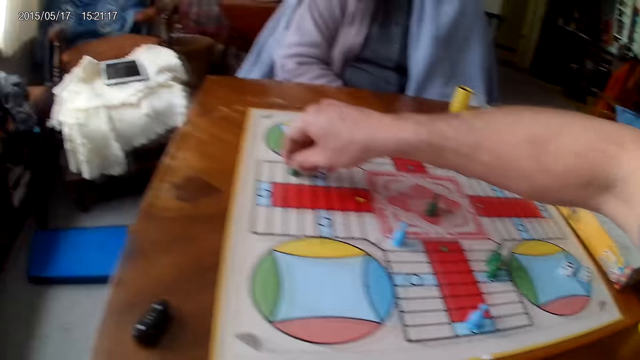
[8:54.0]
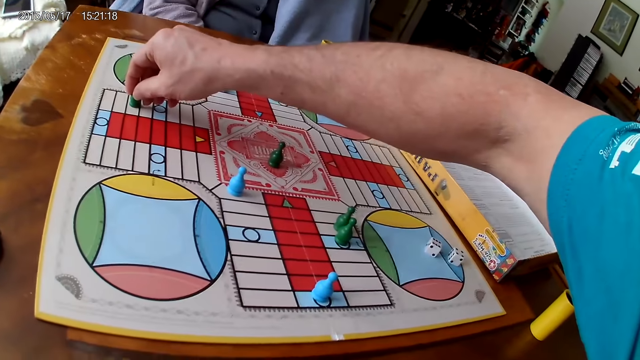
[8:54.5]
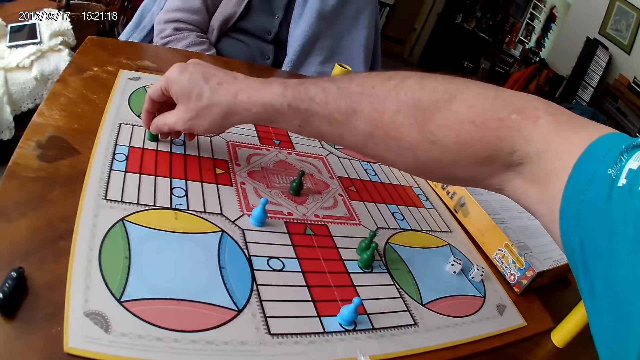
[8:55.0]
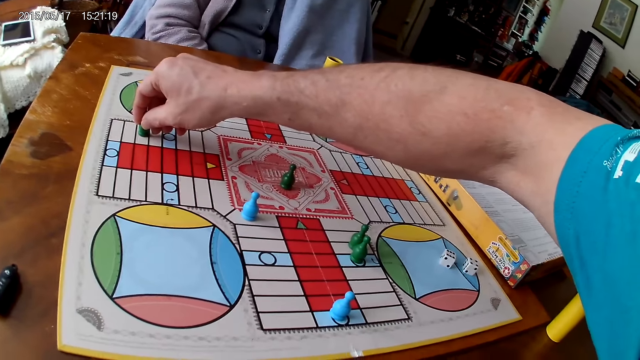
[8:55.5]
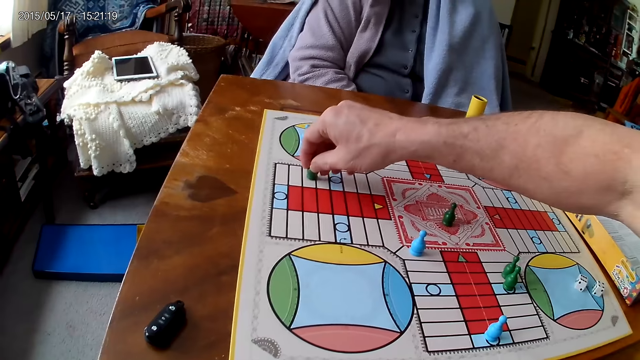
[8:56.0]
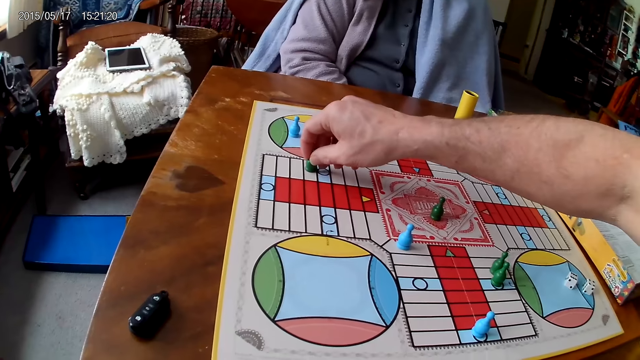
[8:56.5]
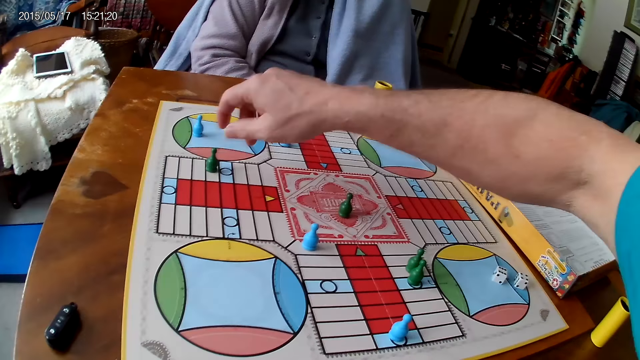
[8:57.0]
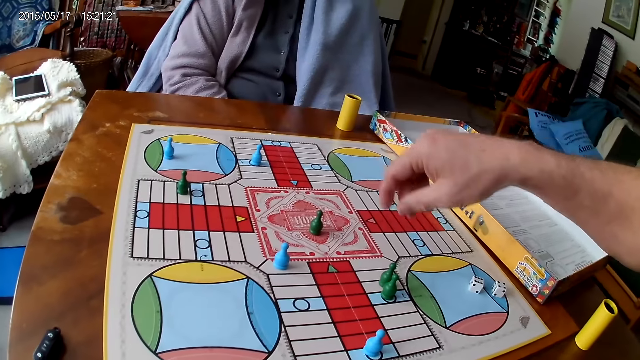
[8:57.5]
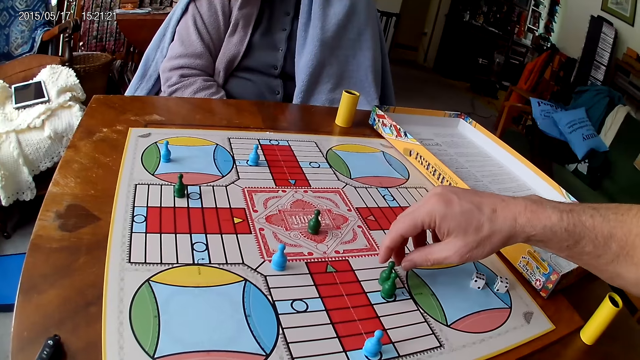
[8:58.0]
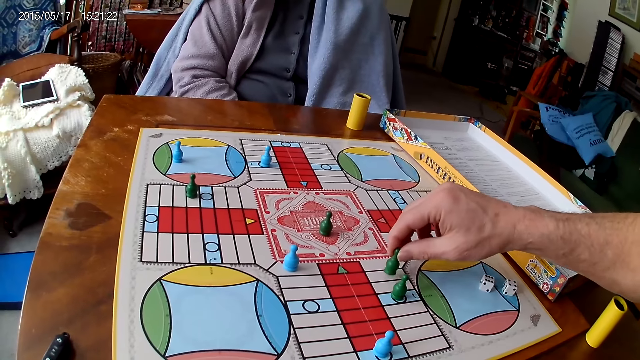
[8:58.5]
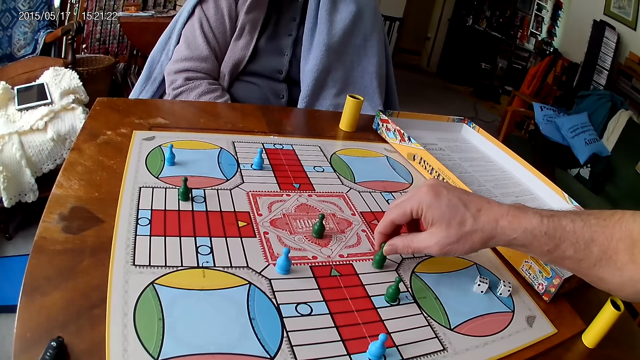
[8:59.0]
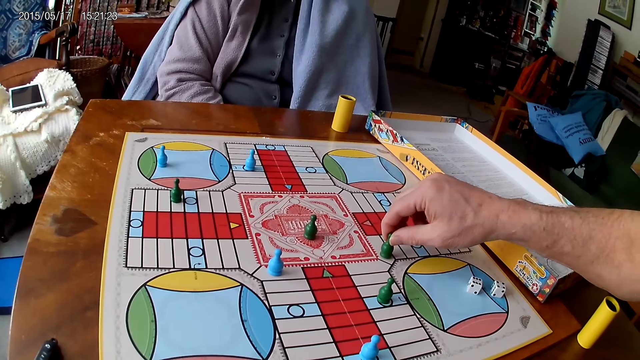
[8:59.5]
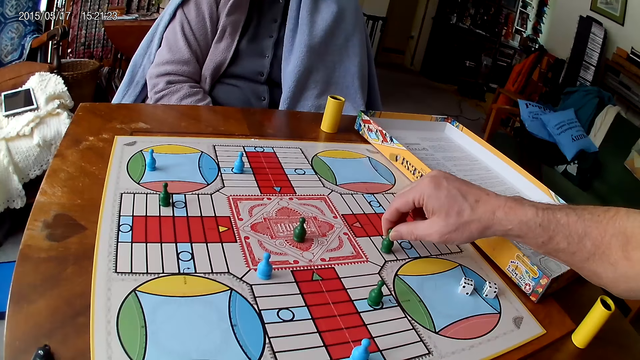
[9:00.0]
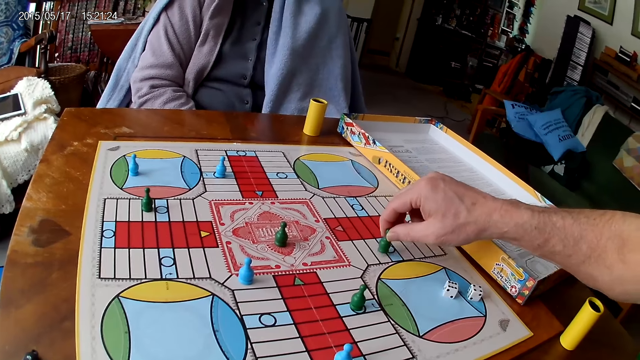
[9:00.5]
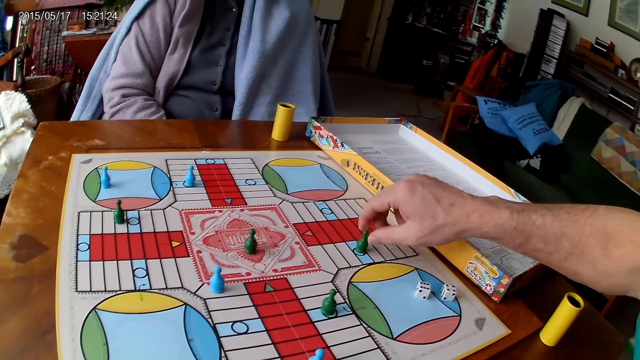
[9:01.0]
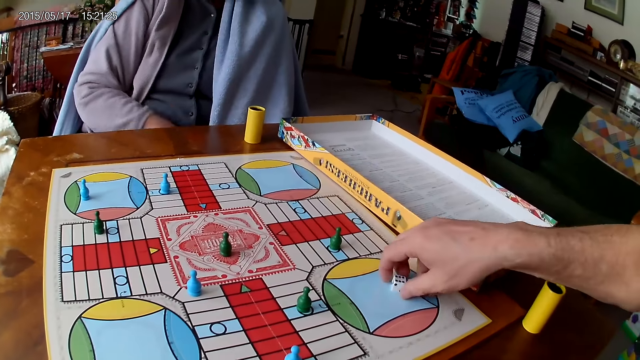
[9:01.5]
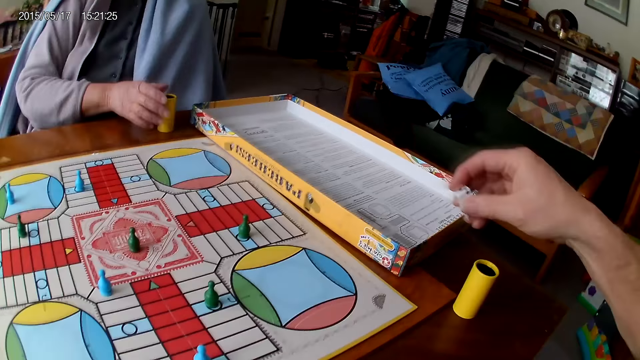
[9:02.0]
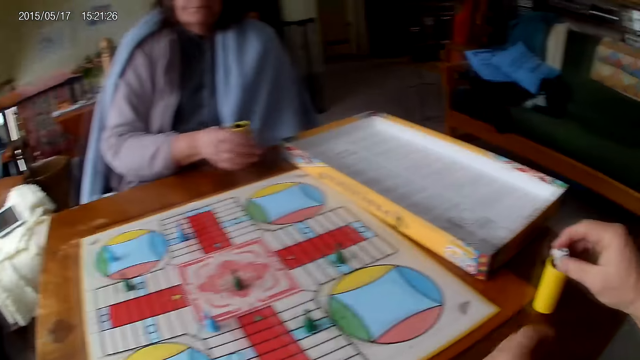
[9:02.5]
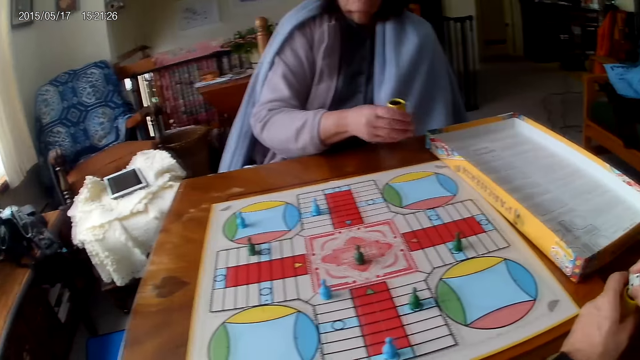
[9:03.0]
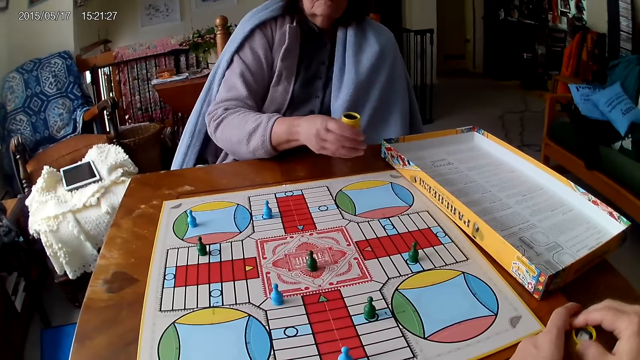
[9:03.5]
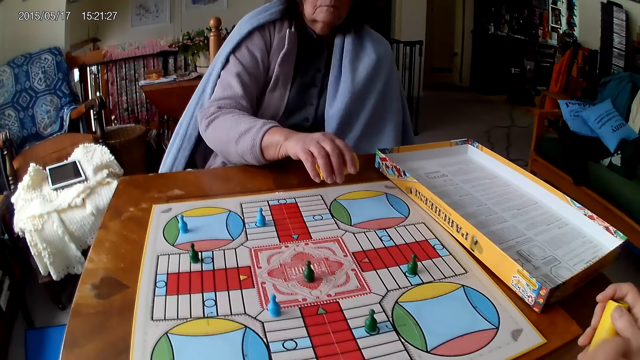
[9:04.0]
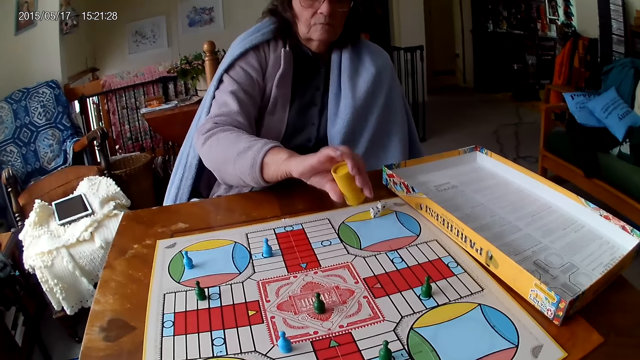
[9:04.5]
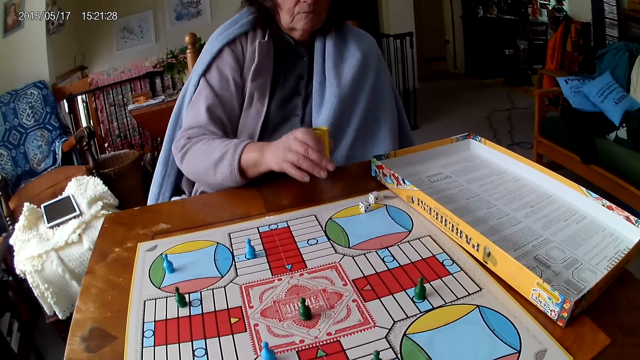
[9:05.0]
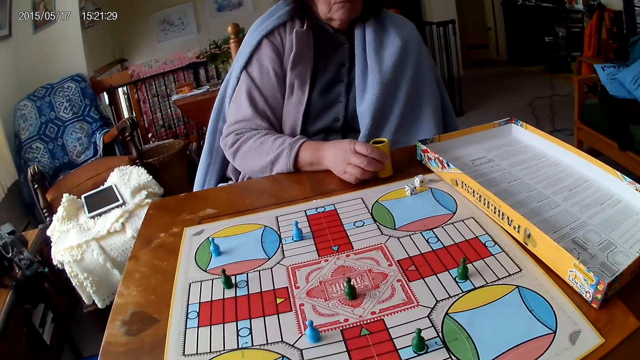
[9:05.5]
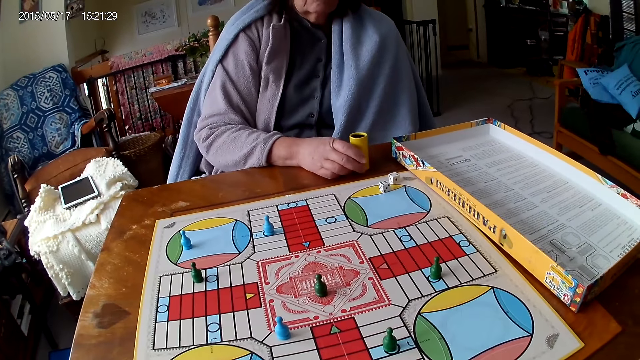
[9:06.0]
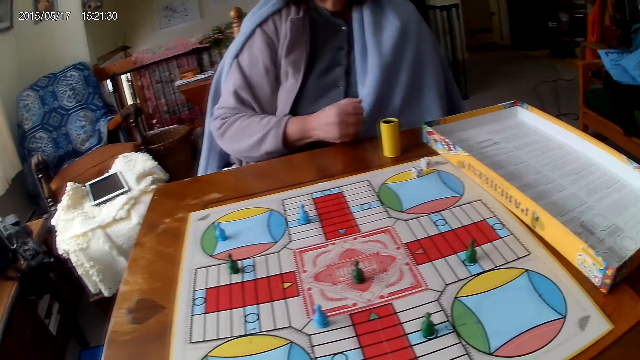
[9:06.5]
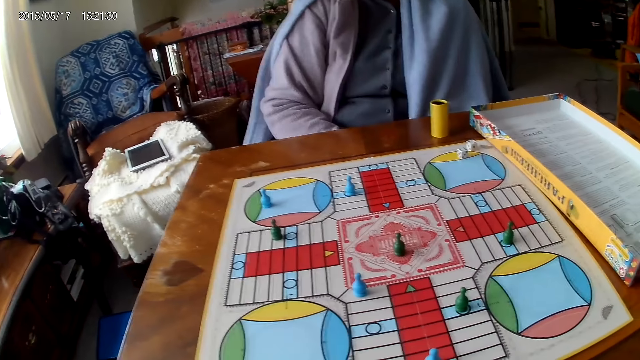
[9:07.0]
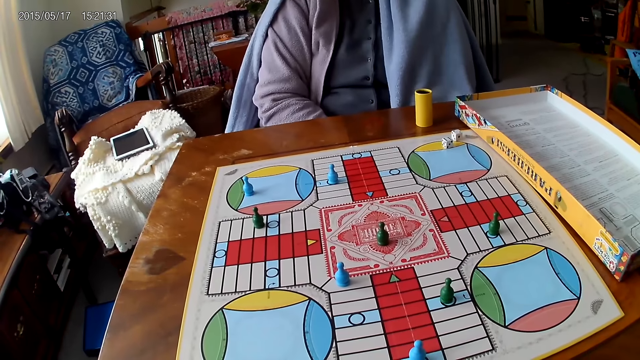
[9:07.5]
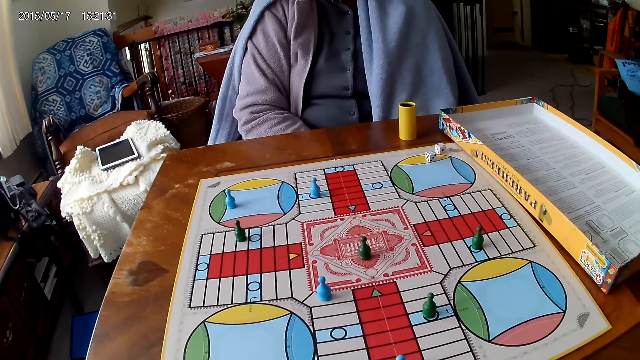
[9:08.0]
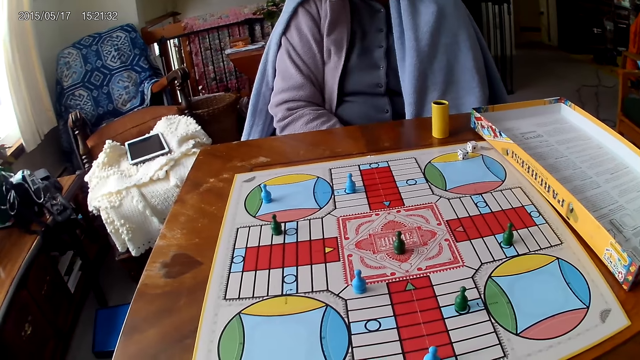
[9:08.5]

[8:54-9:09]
The camera wearer moves another piece on the Ludo board with his right hand. He picks his dice from the Ludo board with his right hand. A woman picks the dice cup. The camera wearer drops the dice into the container. The woman shakes her container with her right hand, drops the dice in her container on the Ludo board, and drops her container on the Ludo board.

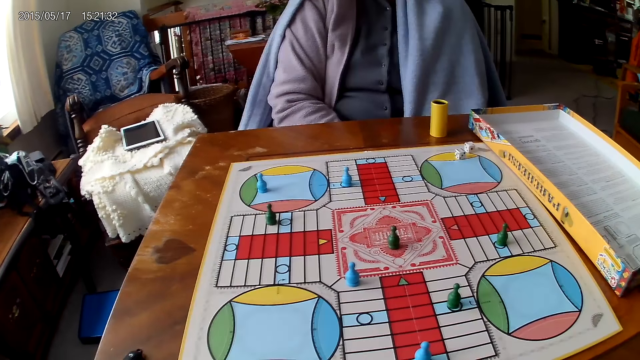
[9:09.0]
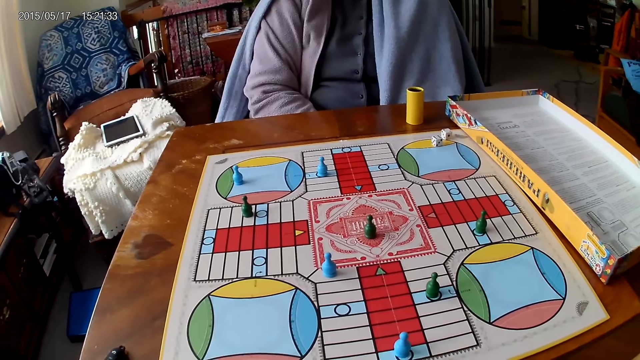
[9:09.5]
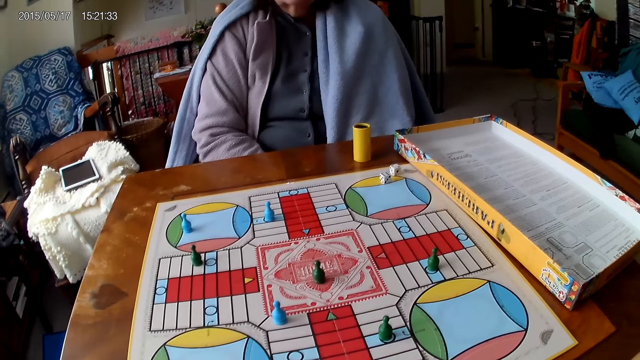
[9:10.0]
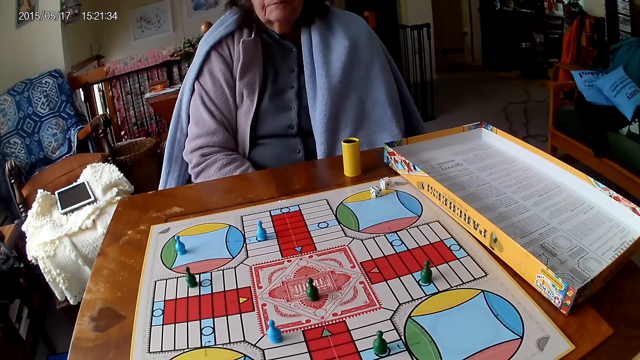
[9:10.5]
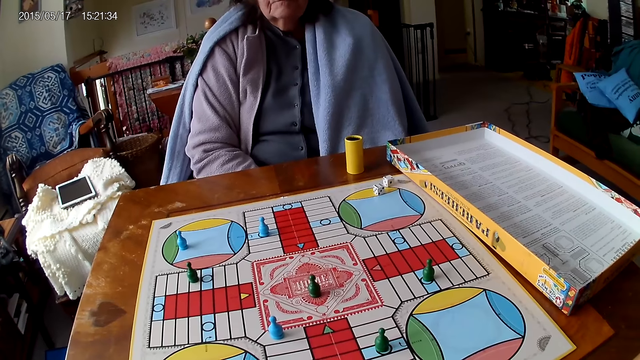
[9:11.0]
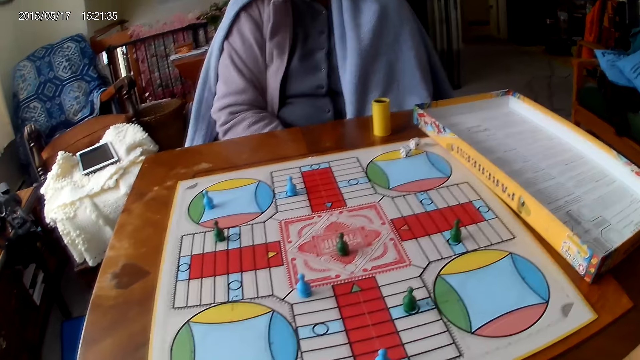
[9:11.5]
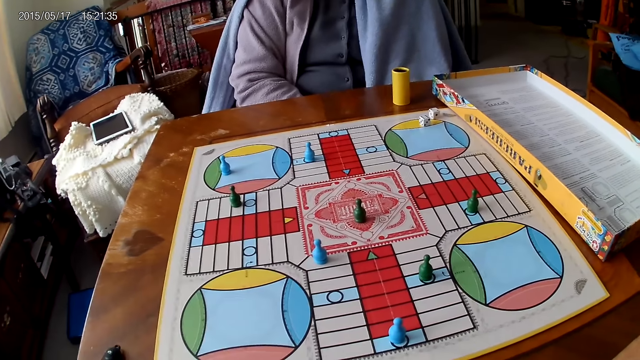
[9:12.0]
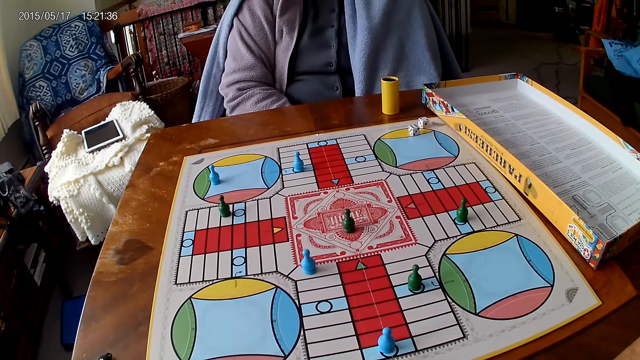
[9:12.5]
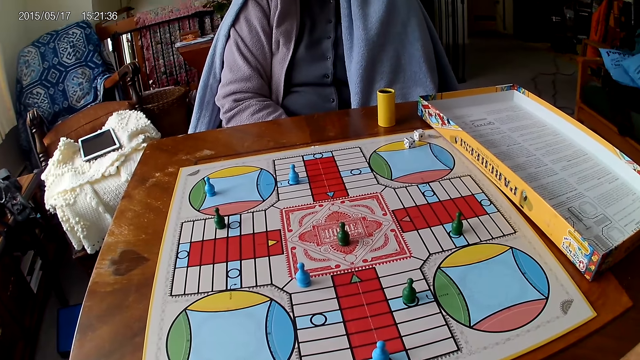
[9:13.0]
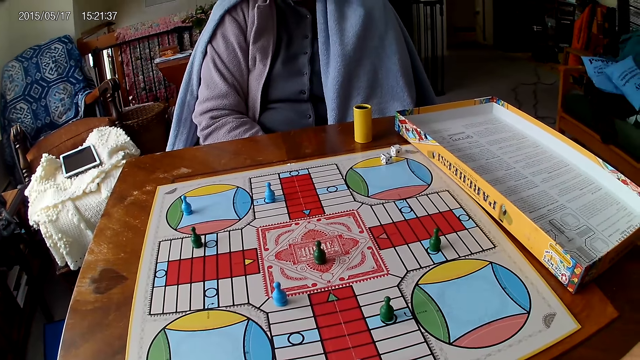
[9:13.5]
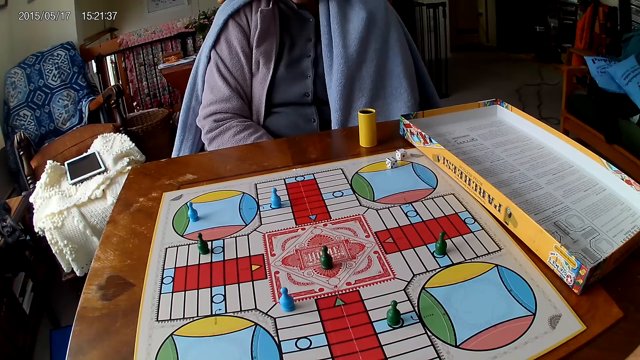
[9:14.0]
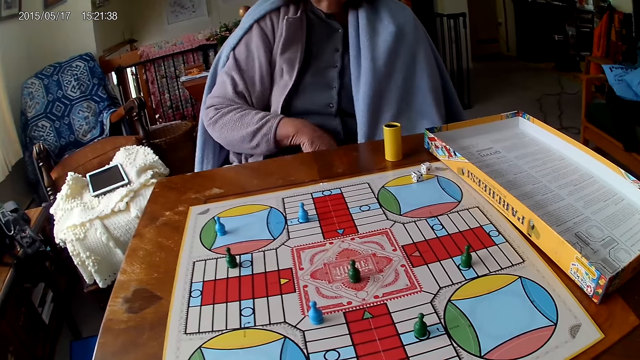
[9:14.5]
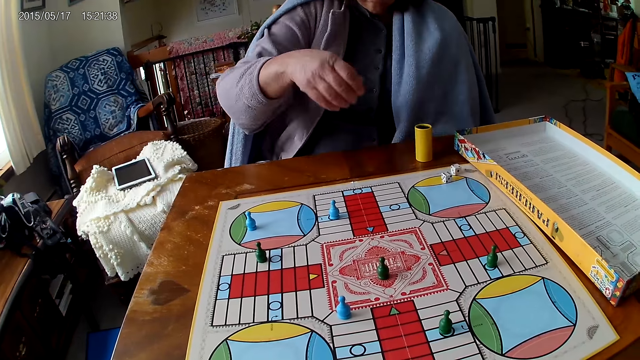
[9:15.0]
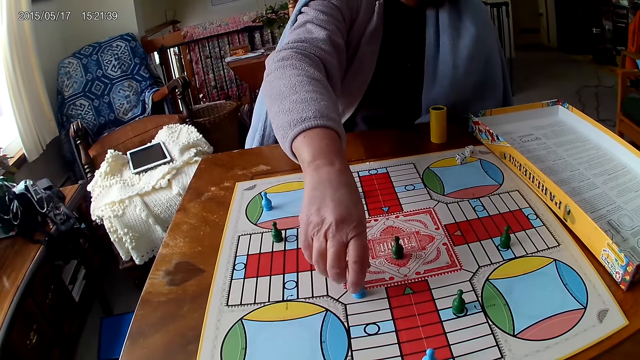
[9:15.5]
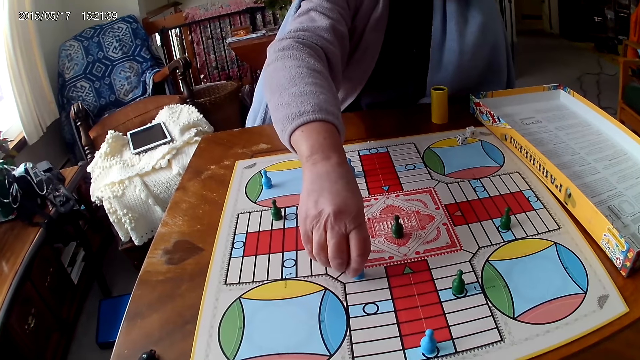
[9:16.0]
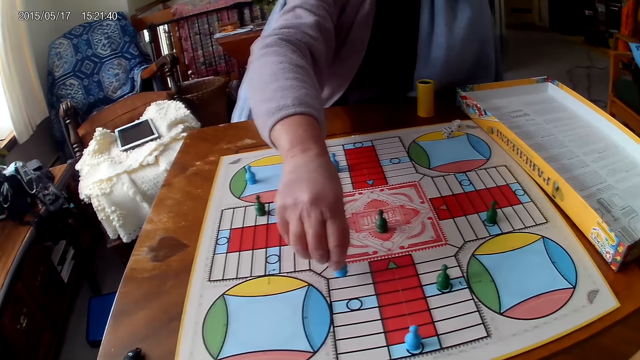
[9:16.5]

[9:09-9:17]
A woman picks the dice and moves a piece on the Ludo board with her right hand.
